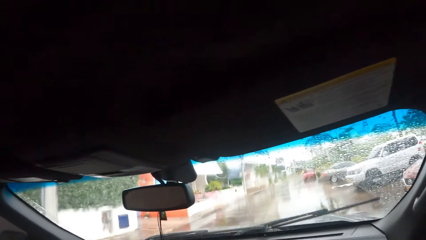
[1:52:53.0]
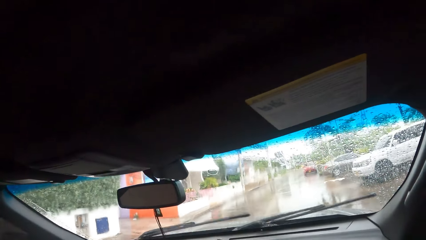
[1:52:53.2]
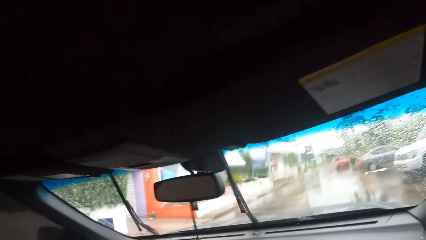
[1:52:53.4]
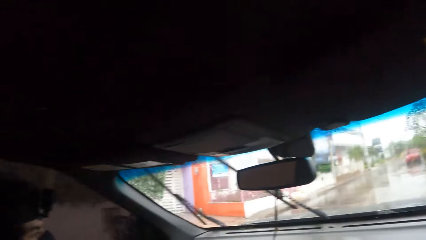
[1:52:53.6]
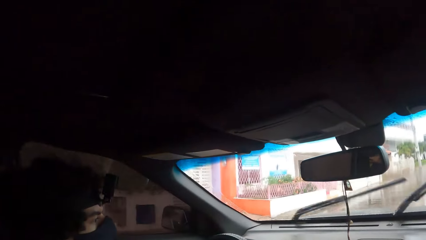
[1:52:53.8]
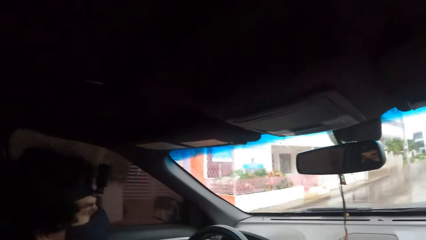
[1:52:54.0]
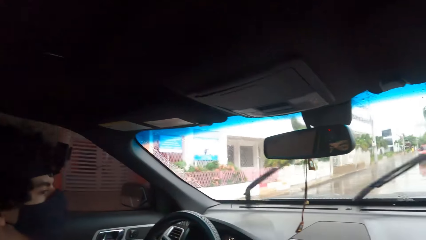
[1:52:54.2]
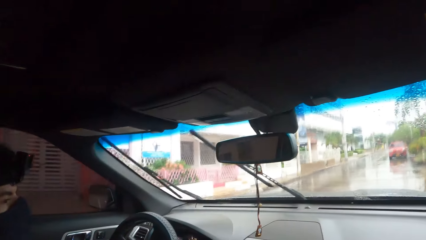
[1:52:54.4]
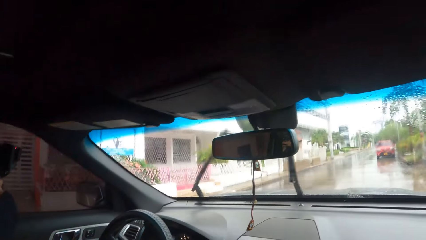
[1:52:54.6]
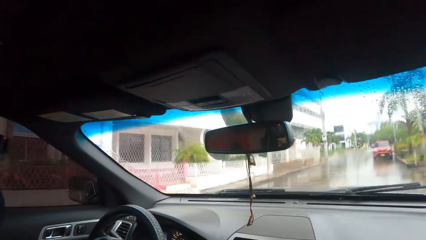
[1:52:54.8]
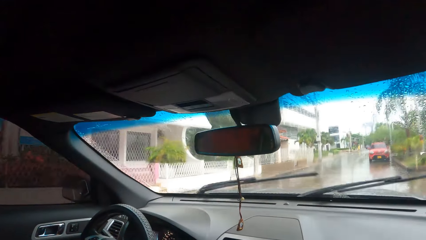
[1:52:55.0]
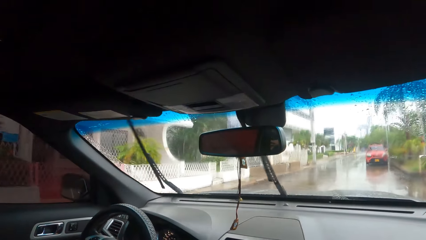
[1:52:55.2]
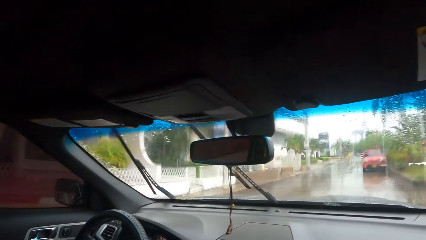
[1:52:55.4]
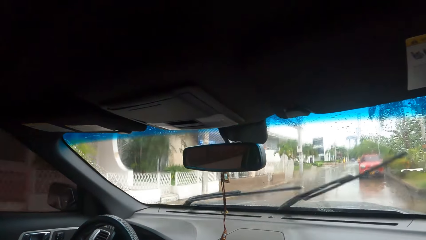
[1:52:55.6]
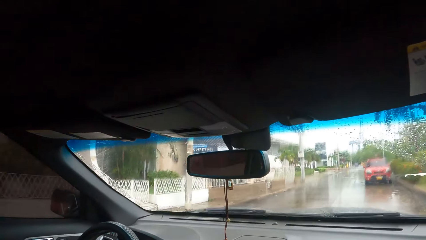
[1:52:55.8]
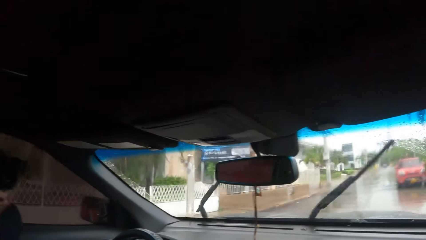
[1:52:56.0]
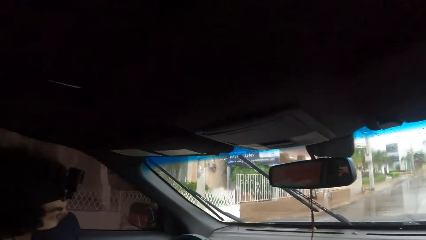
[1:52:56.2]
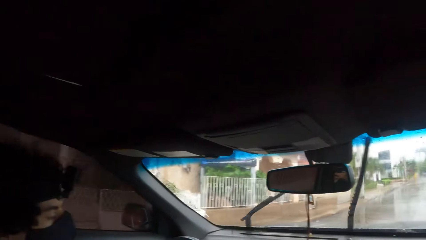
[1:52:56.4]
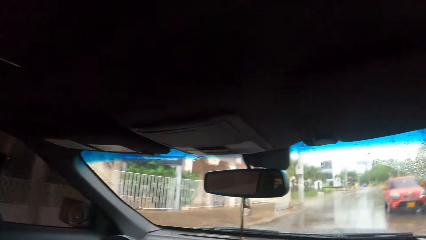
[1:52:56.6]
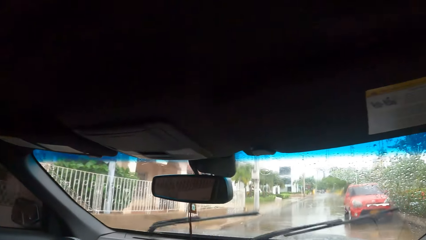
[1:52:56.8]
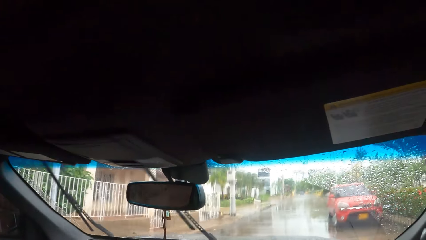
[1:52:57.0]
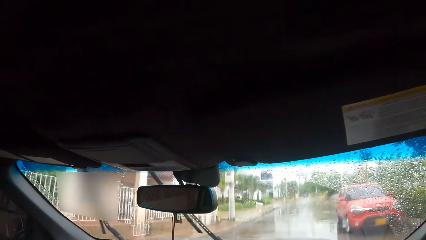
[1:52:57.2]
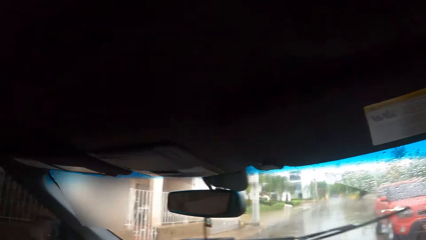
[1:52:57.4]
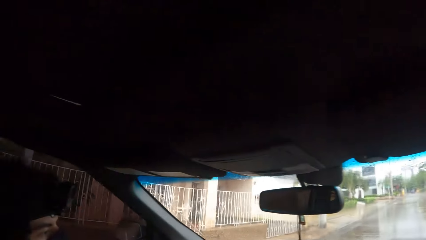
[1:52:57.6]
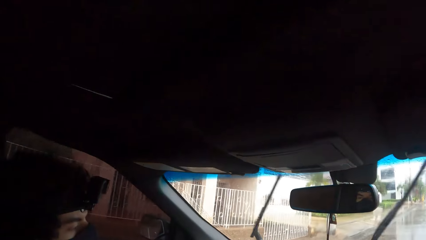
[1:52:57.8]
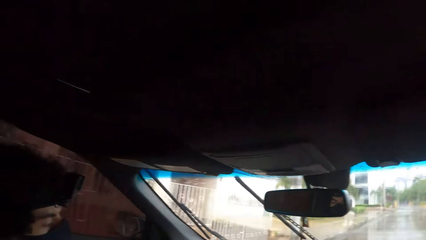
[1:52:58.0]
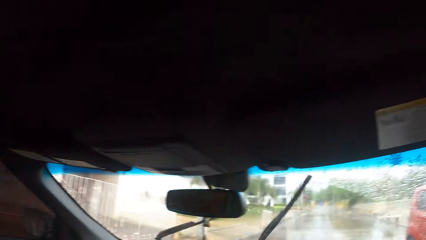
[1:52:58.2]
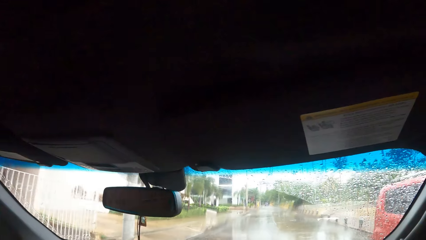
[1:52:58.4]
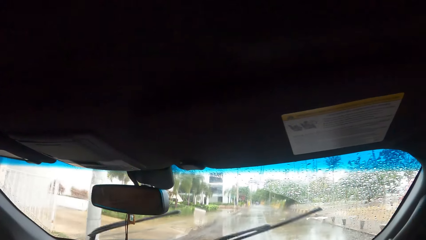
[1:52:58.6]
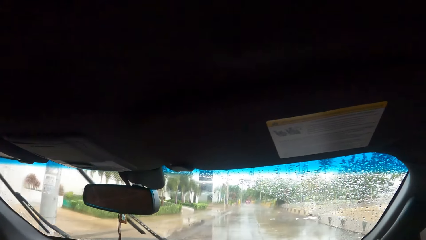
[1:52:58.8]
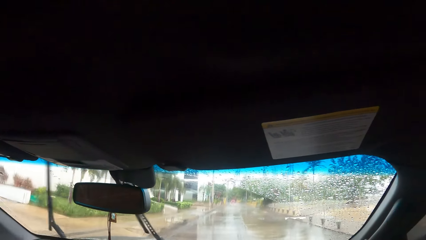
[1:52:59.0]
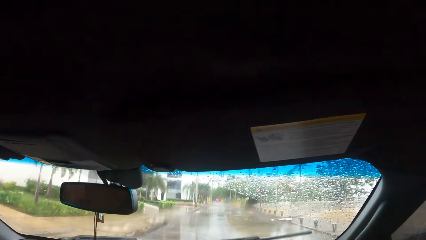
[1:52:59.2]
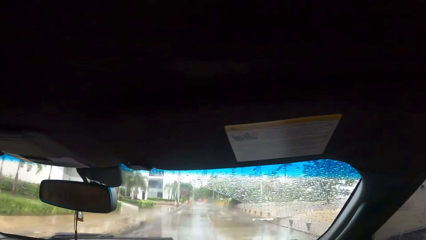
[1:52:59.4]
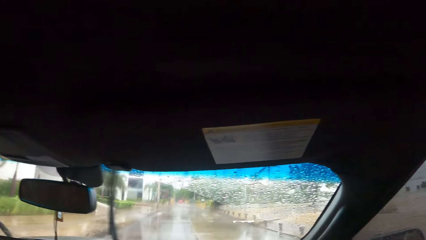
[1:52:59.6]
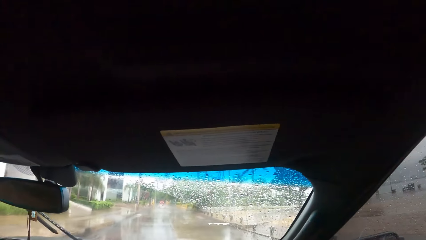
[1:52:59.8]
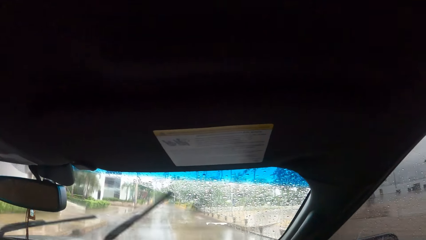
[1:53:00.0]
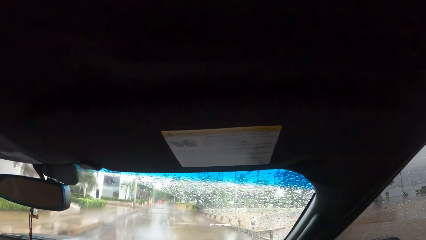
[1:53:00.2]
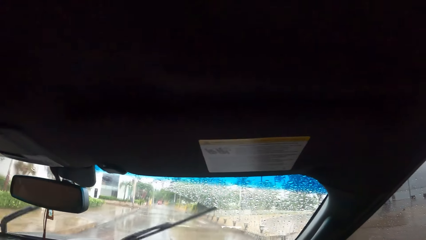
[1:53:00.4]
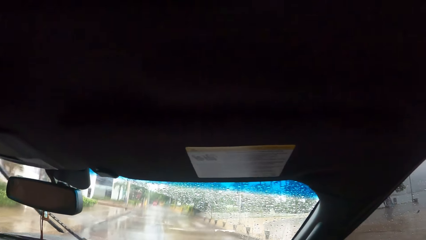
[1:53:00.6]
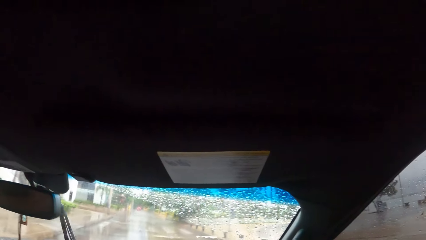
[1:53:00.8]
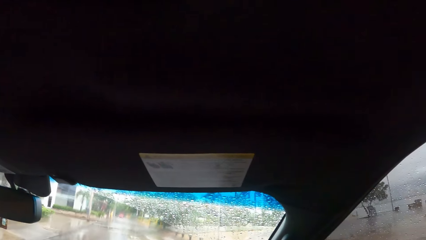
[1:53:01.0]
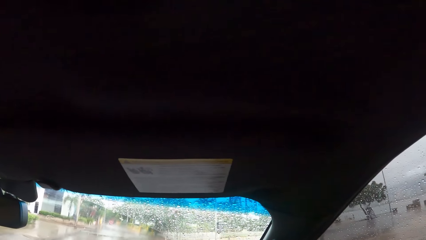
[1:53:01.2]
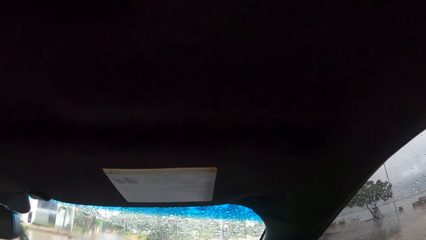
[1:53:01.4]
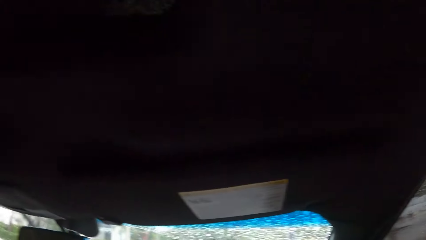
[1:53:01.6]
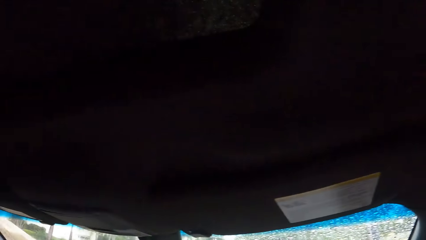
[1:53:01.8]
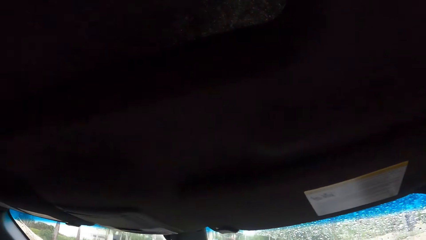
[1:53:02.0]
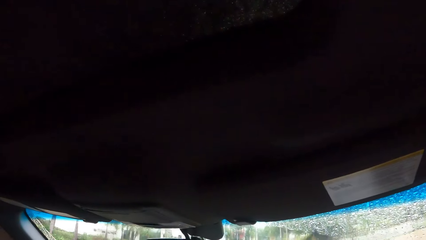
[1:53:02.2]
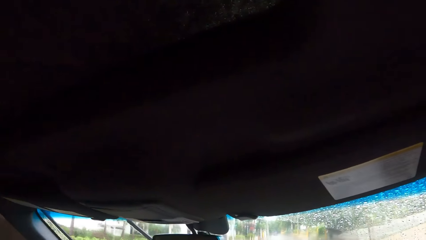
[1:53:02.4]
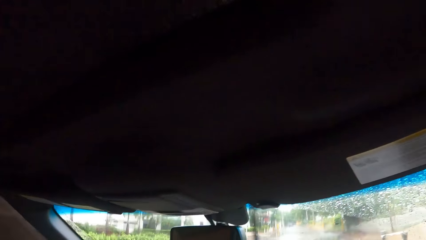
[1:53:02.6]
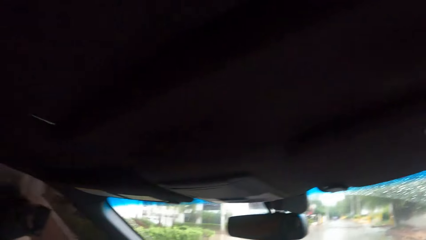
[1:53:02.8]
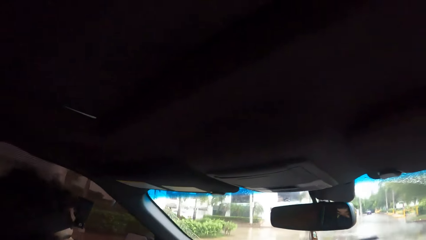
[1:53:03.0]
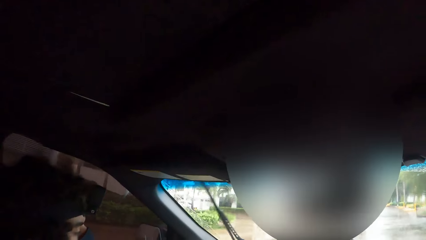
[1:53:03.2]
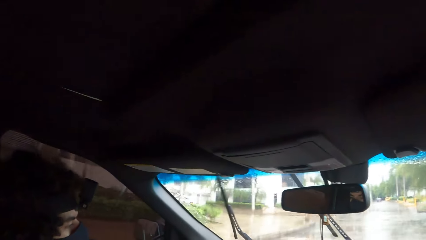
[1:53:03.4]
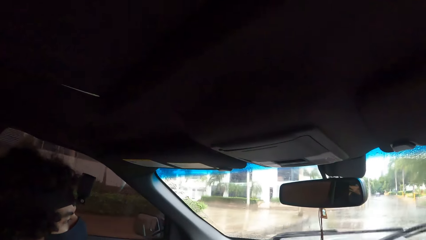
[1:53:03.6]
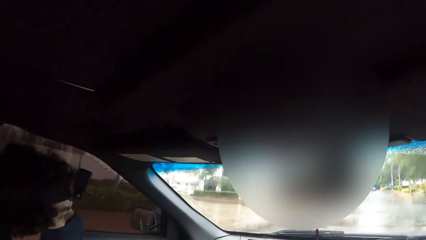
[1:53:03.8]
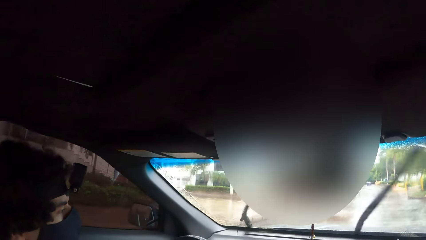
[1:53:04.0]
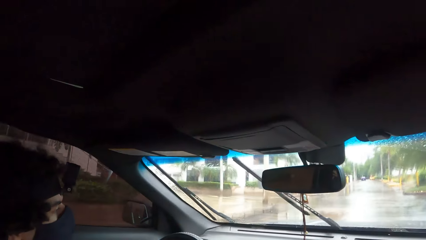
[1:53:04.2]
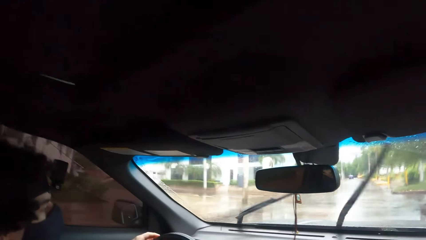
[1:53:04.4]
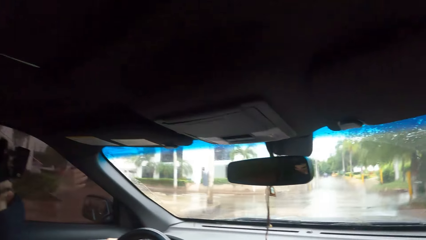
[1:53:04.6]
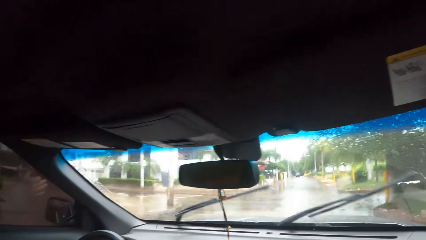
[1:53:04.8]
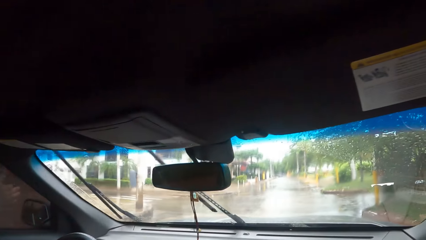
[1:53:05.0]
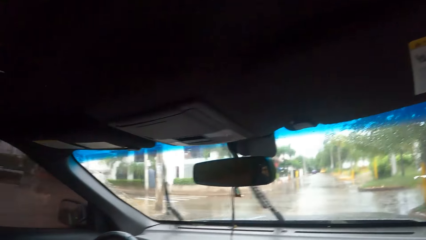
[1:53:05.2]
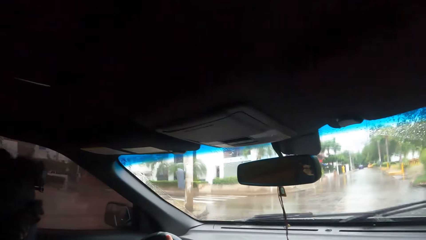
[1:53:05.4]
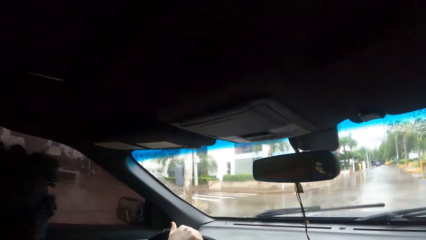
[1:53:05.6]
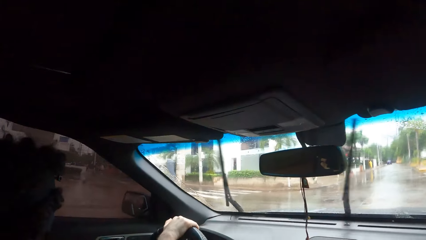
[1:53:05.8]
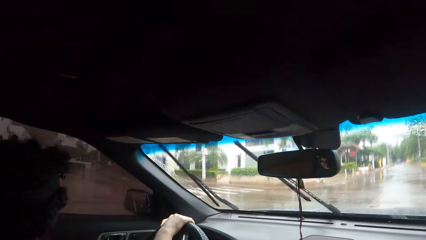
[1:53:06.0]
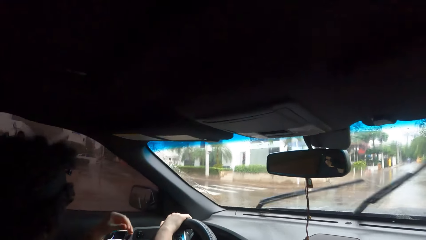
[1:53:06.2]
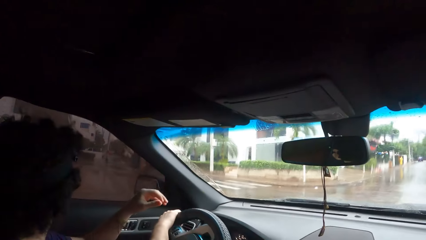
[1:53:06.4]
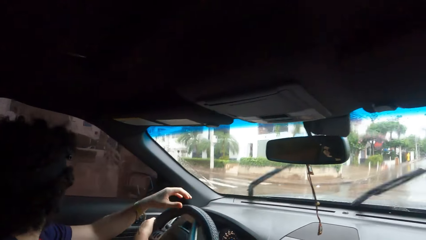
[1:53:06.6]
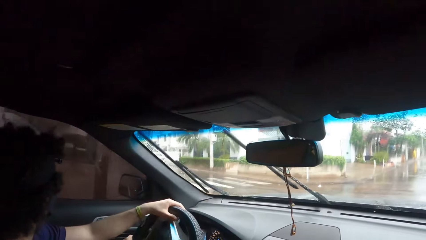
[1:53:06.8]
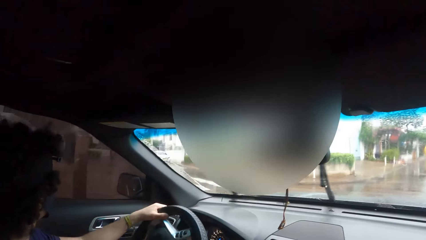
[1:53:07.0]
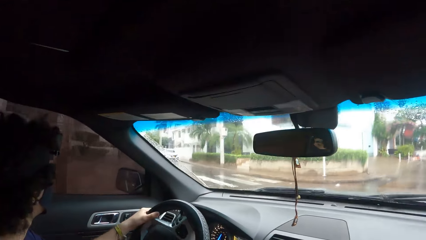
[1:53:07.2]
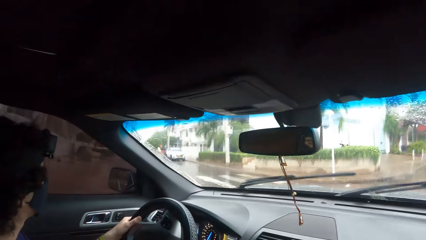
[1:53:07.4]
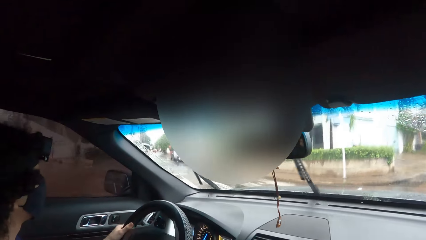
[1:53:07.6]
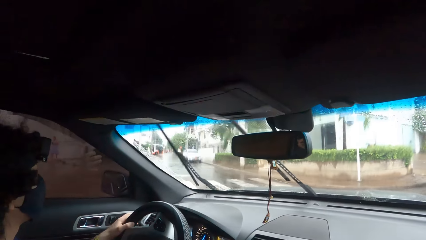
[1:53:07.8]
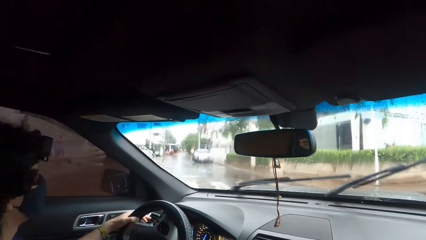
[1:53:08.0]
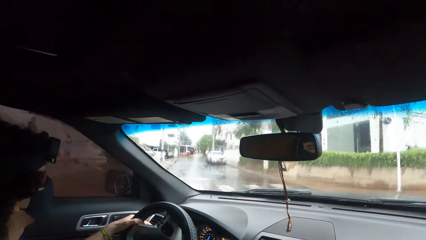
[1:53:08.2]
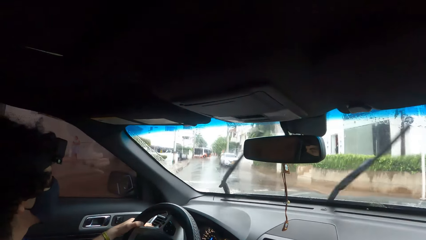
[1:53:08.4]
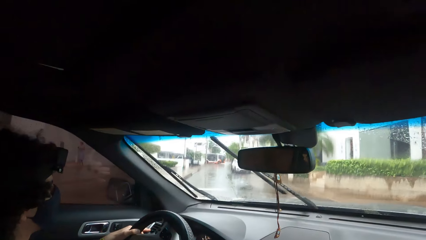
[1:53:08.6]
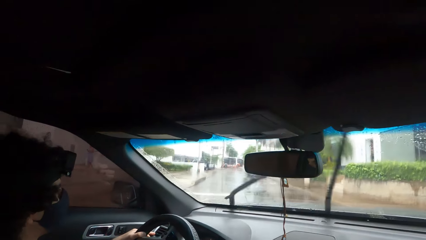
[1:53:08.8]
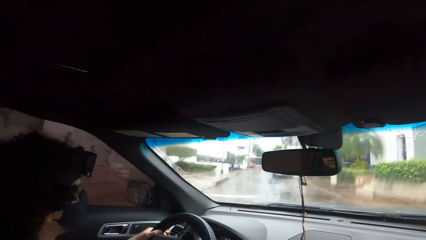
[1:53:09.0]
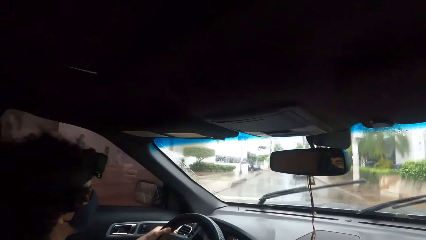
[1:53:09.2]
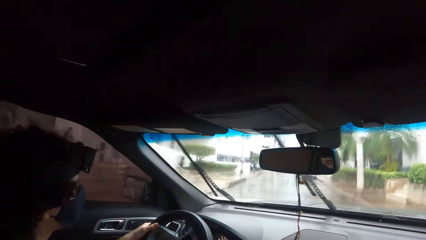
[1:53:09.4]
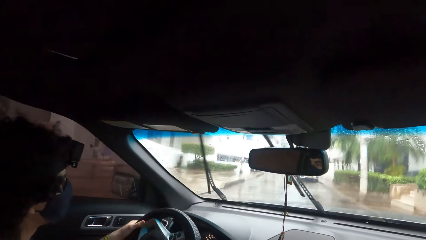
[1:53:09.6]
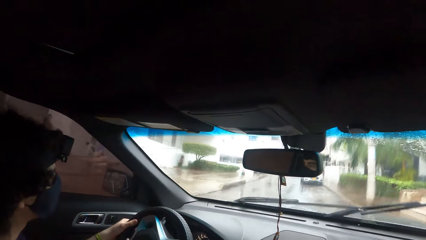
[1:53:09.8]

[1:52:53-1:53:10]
The camera wearer looks around. They interact with a person. They look around. The person drives the car on the road. The camera wearer looks around. They interact with the person. The person holds a steering wheel.
